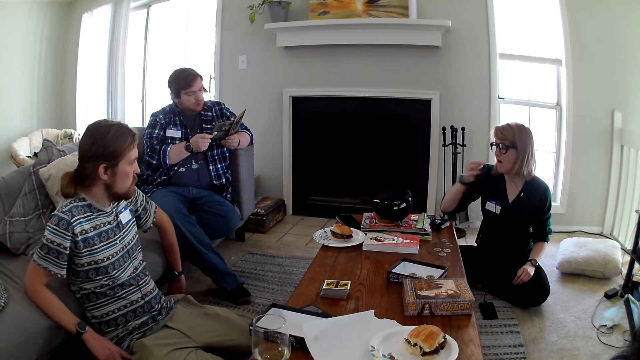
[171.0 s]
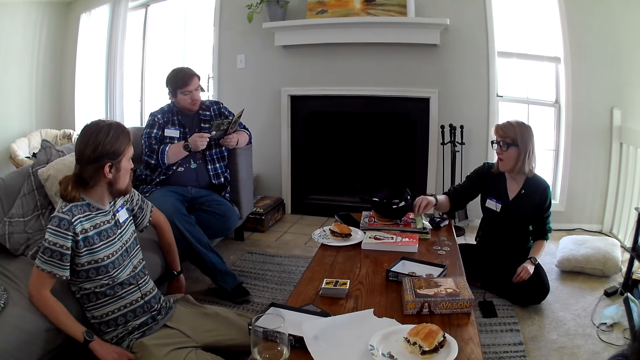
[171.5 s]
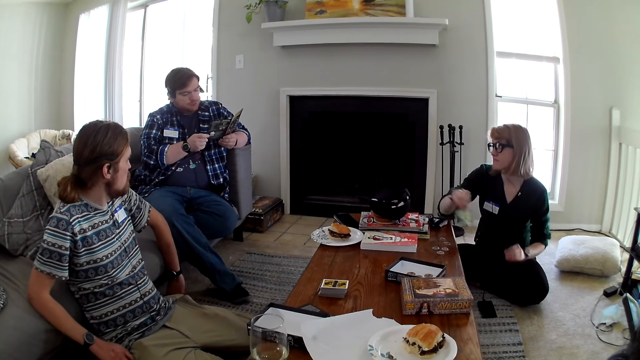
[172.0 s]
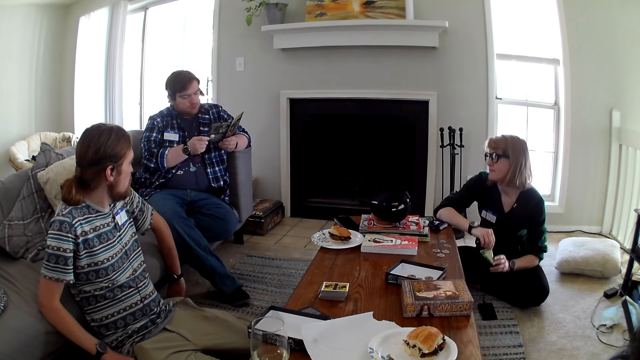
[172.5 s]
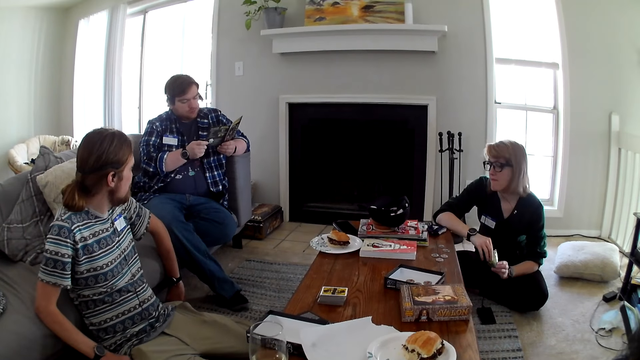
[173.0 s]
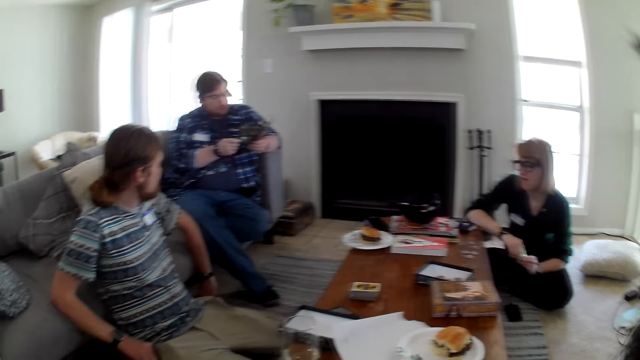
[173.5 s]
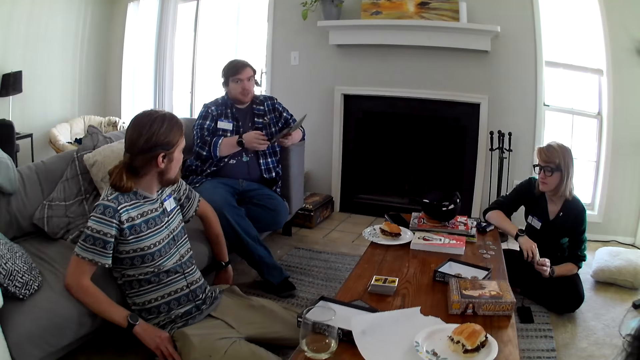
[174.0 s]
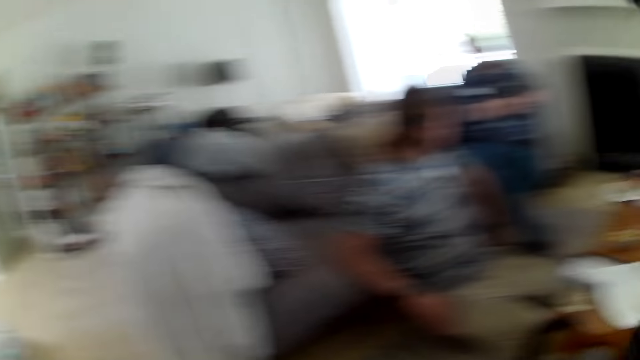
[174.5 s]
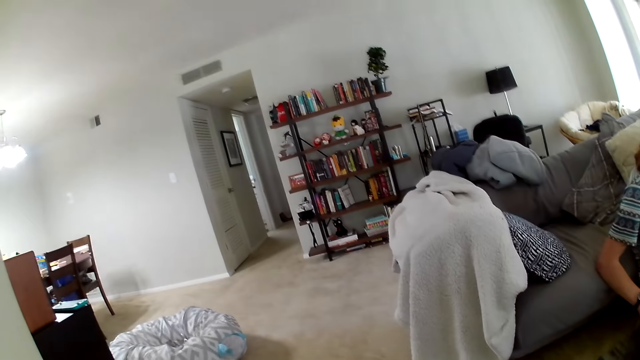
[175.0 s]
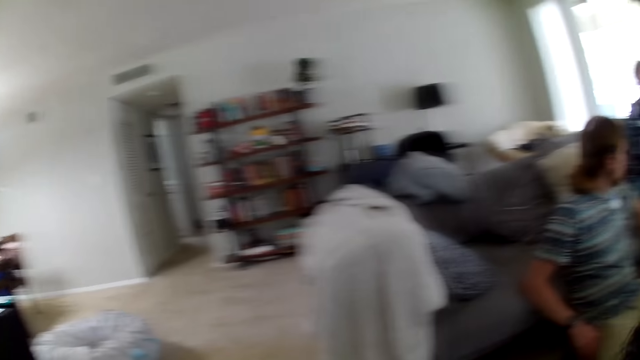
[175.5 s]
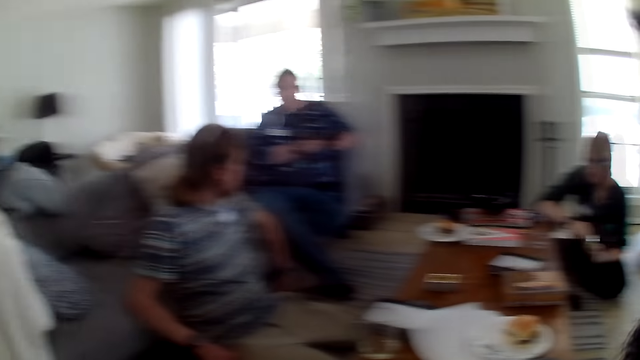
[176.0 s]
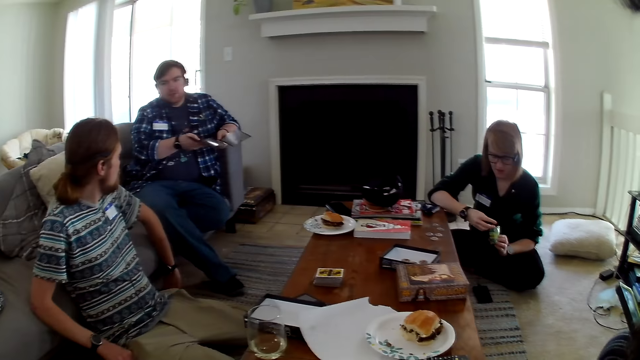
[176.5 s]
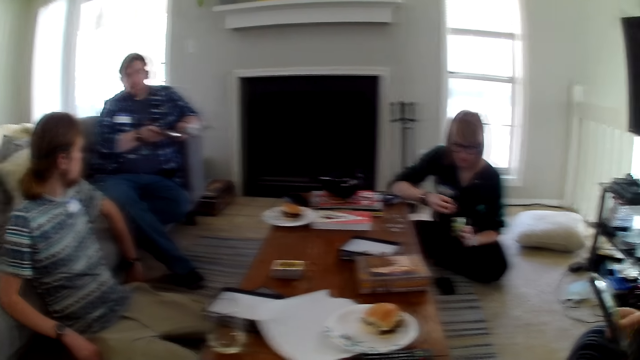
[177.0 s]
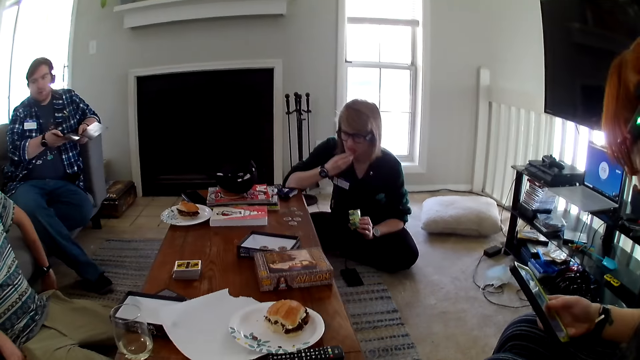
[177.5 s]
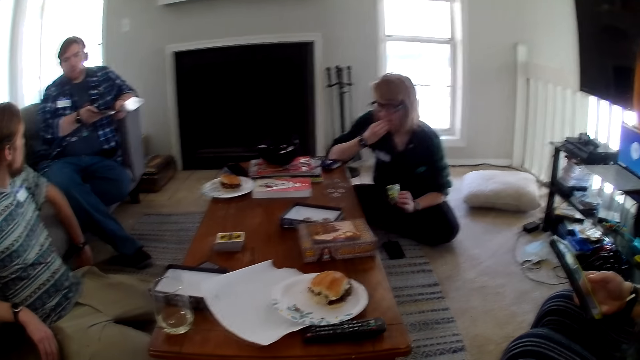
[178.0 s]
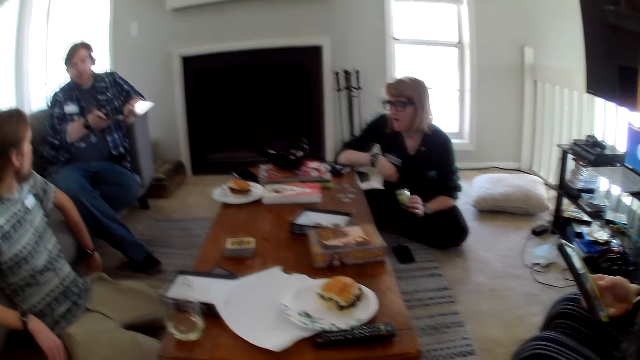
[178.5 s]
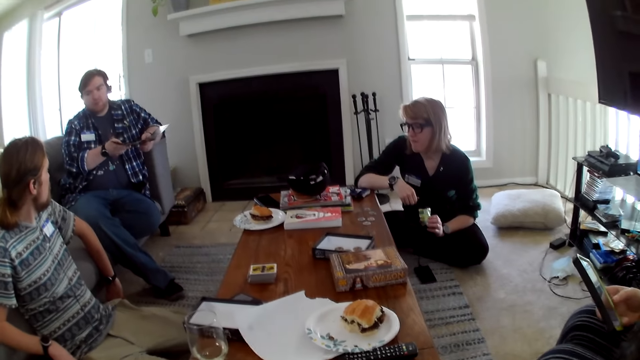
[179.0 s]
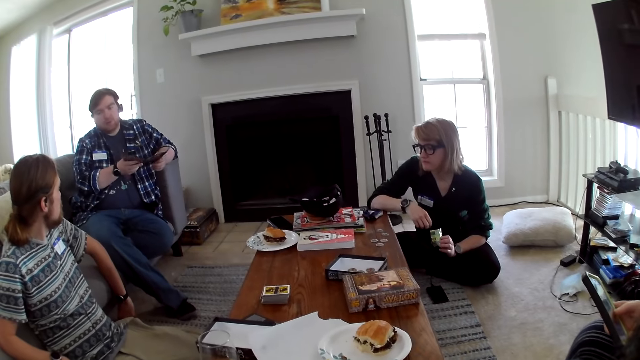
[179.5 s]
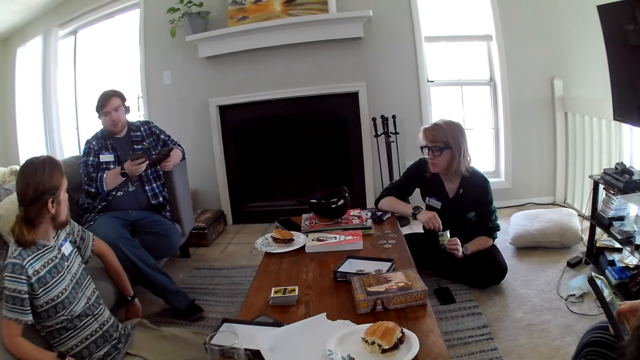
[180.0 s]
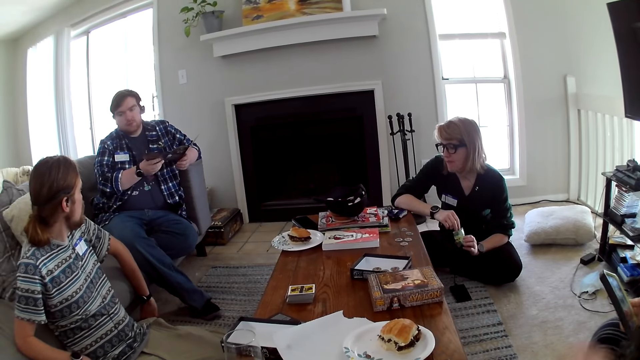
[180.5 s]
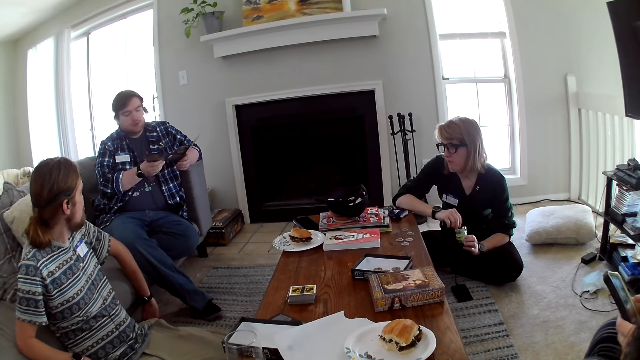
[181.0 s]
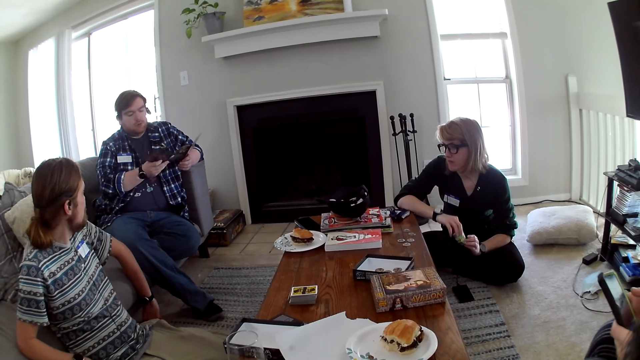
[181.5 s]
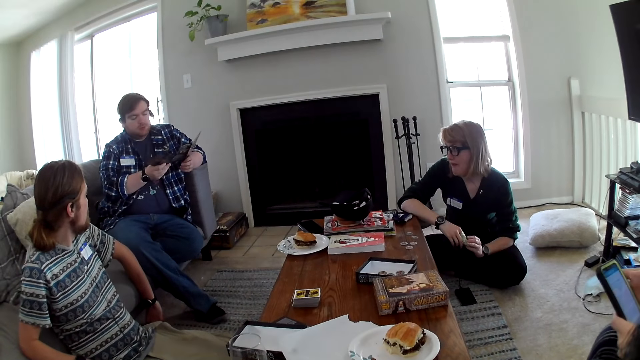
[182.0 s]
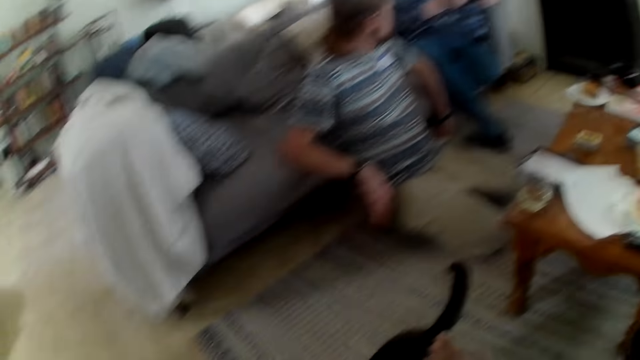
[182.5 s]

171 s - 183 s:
A woman eats the candy. The woman picks a packet of candy. The camera wearer looks around the house. Another woman operates the phone. A man talks to another man.

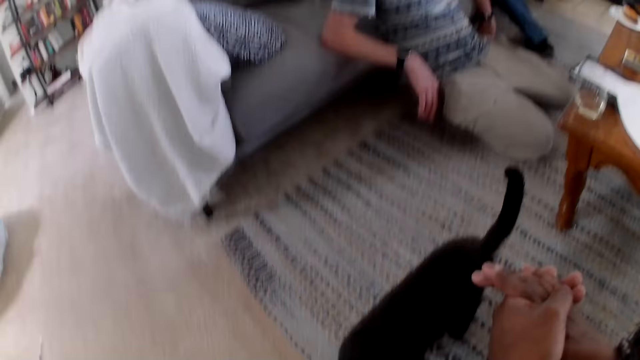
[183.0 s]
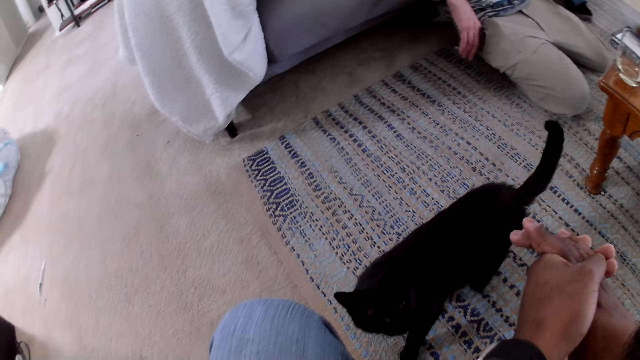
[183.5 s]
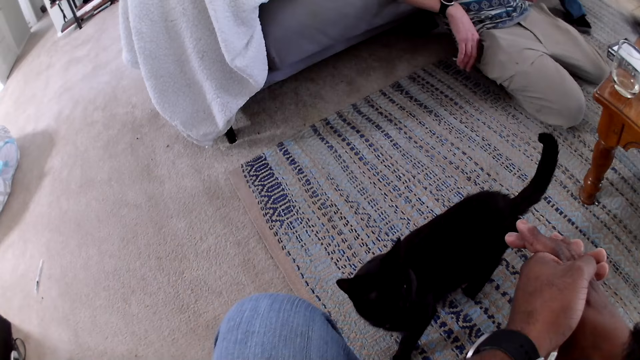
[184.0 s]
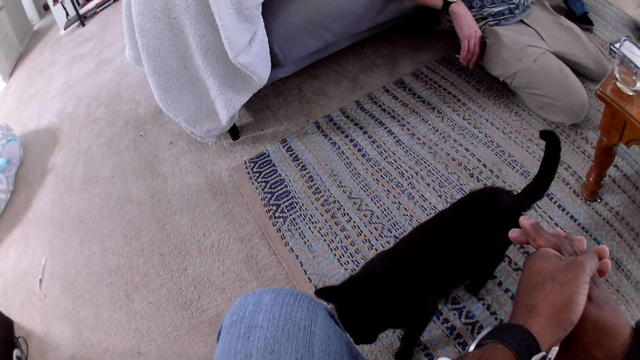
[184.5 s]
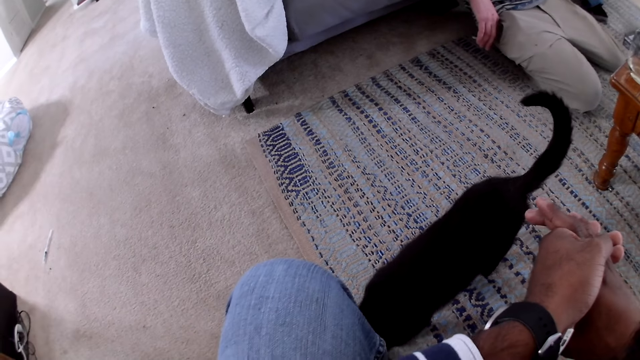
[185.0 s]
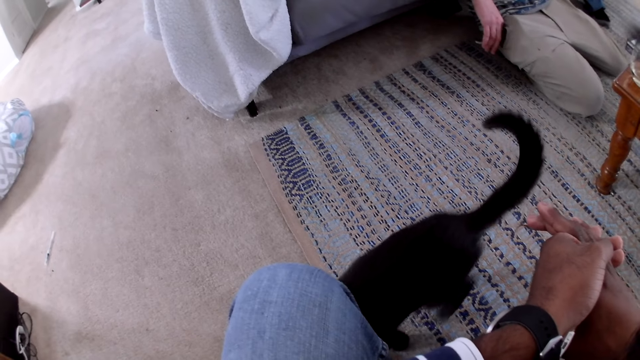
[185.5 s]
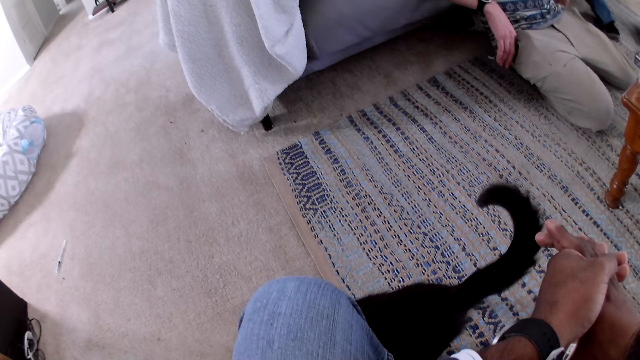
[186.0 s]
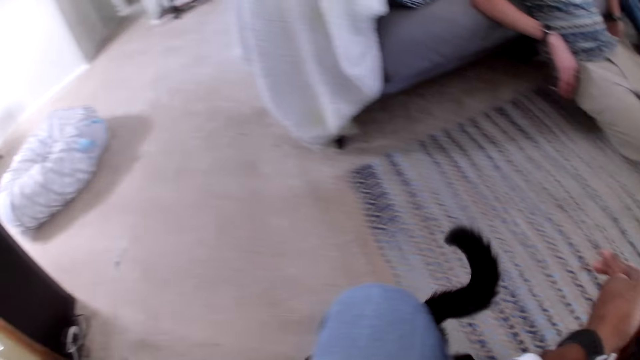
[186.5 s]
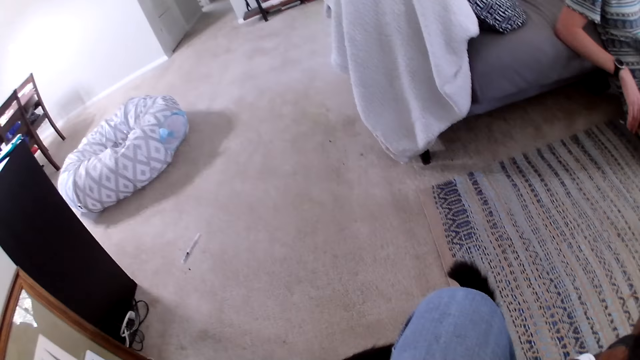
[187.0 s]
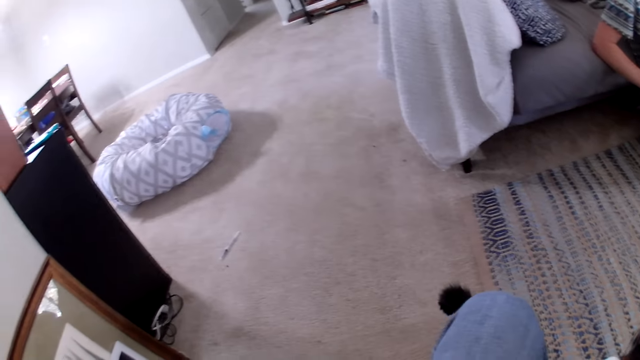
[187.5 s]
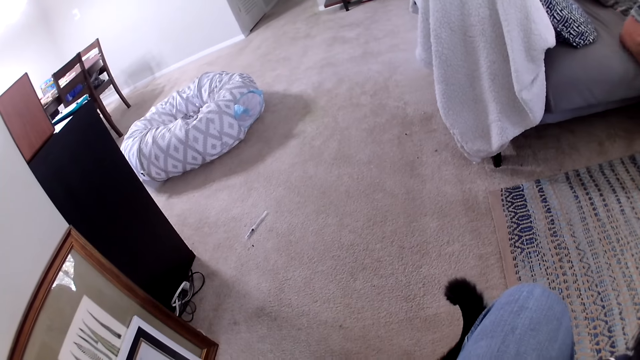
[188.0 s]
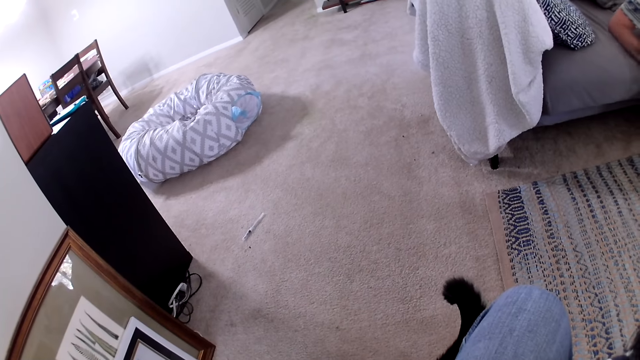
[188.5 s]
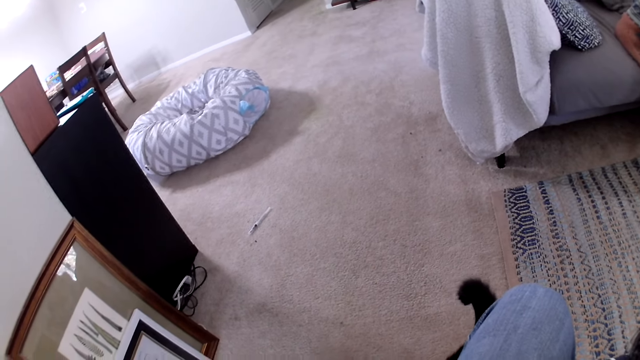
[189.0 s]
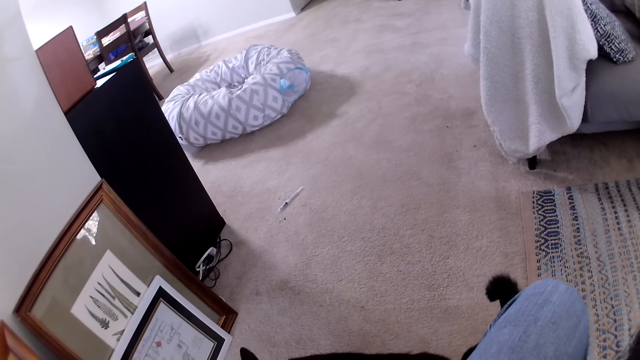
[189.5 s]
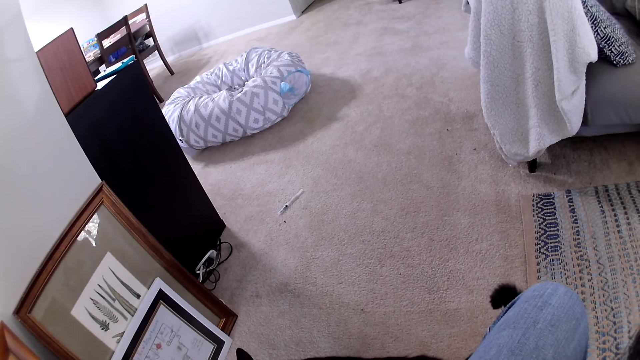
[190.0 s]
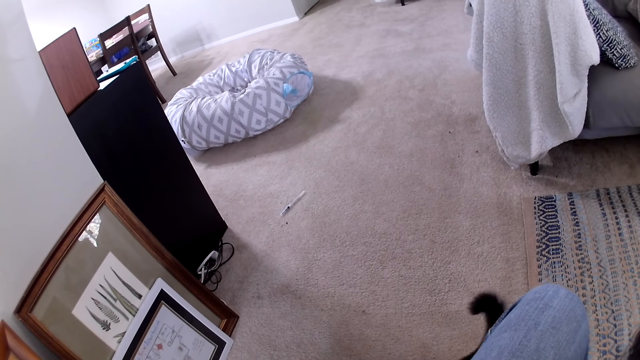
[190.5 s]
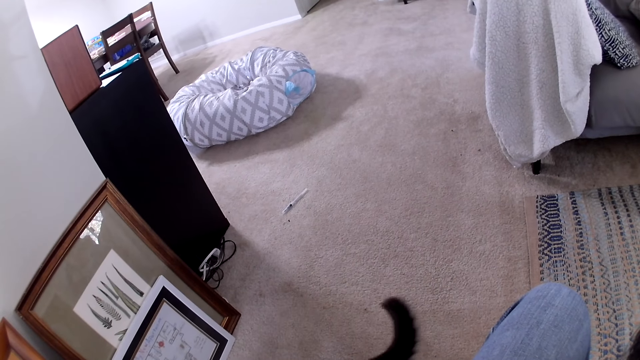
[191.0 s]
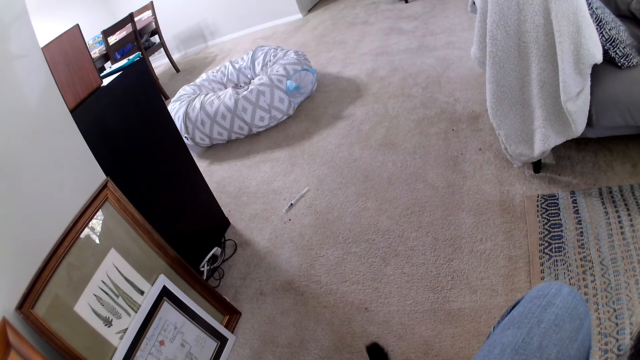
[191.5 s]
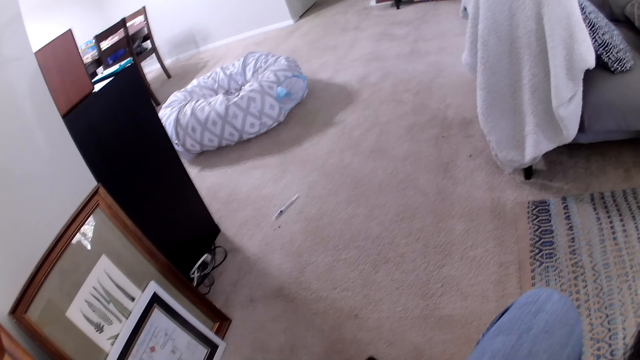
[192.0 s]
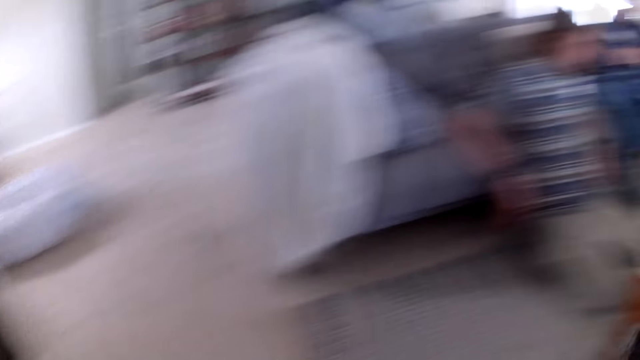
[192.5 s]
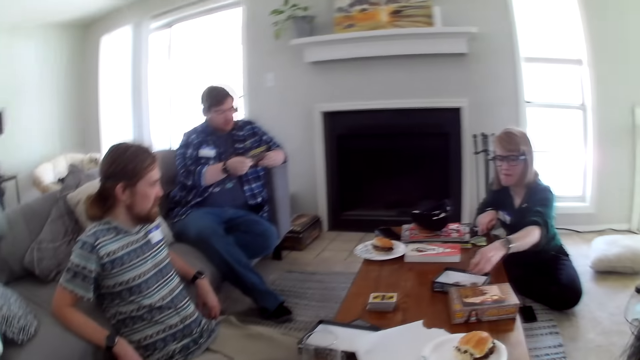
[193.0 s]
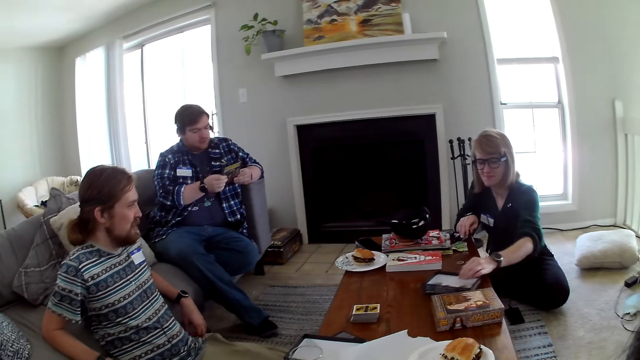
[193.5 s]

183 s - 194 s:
The camera wearer looks at the cat.
